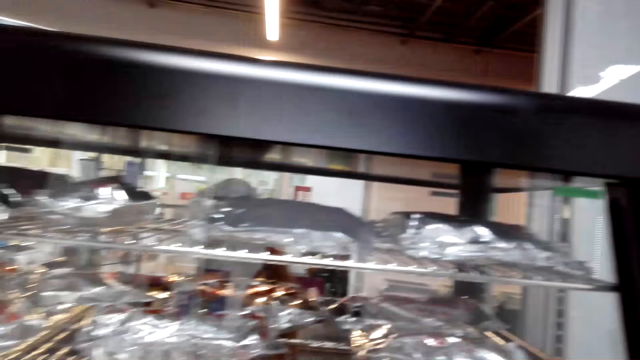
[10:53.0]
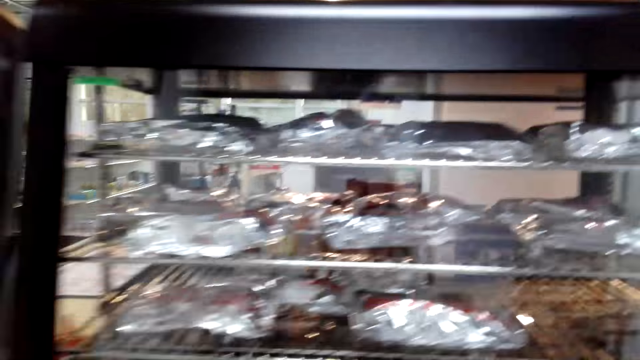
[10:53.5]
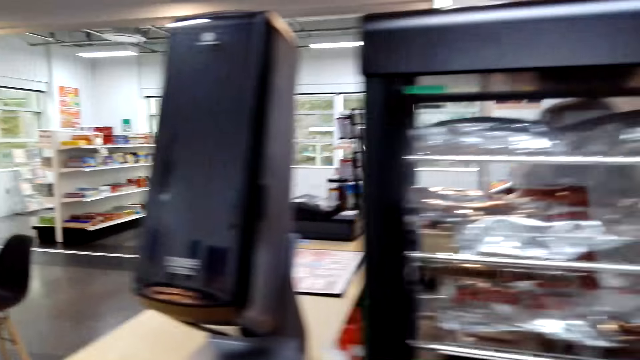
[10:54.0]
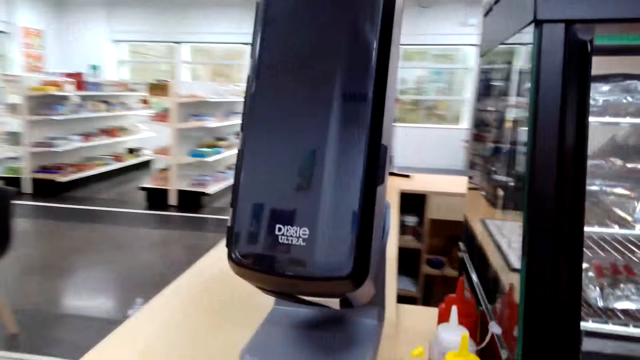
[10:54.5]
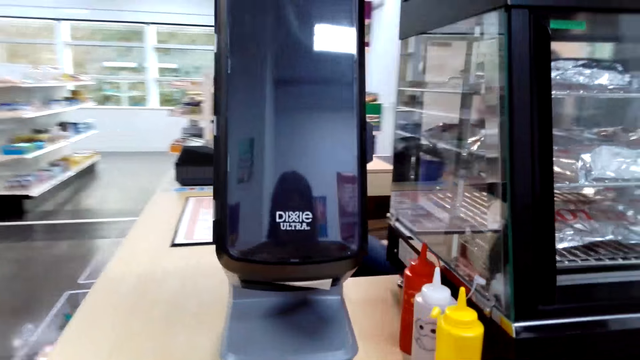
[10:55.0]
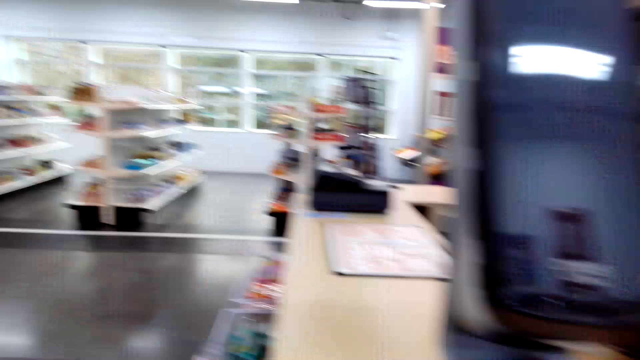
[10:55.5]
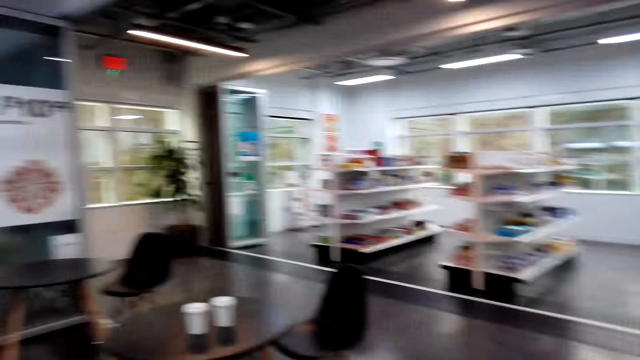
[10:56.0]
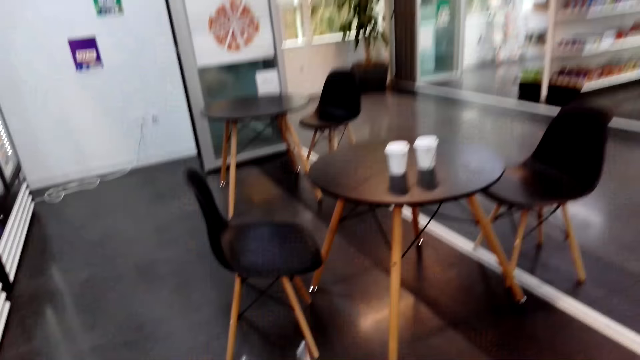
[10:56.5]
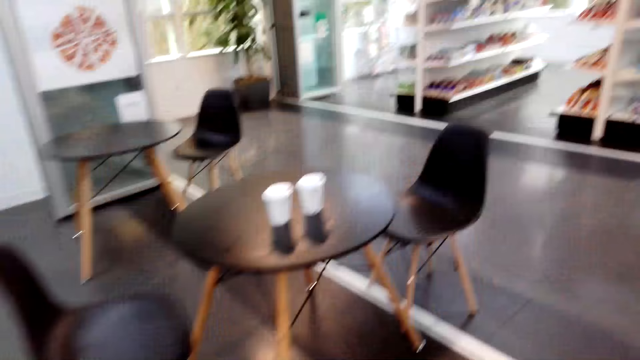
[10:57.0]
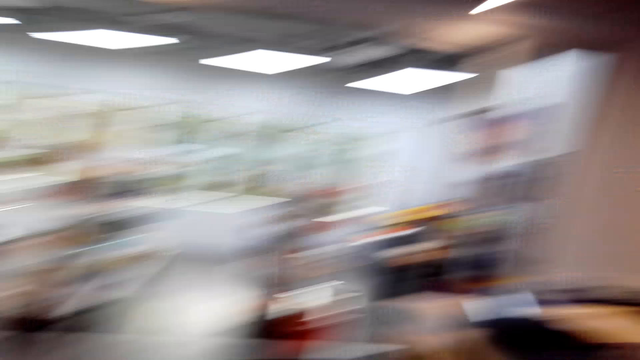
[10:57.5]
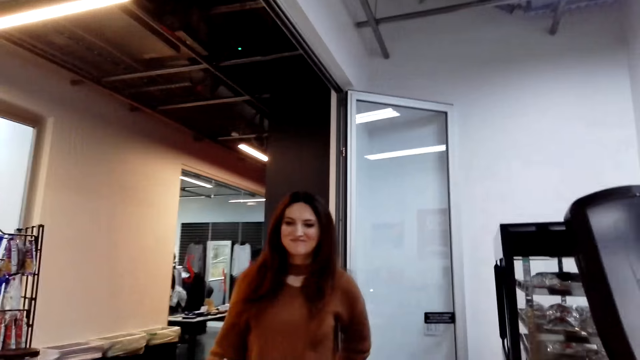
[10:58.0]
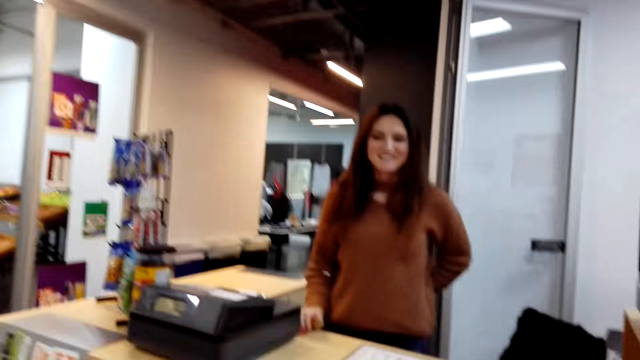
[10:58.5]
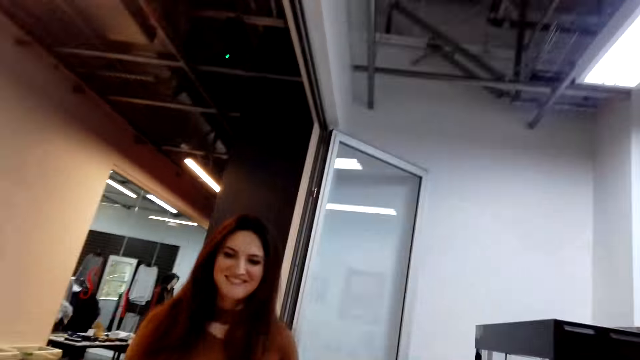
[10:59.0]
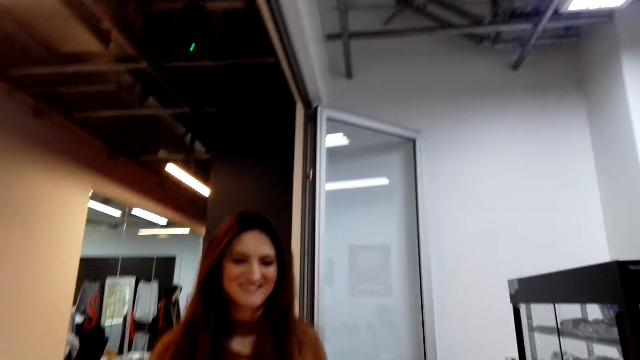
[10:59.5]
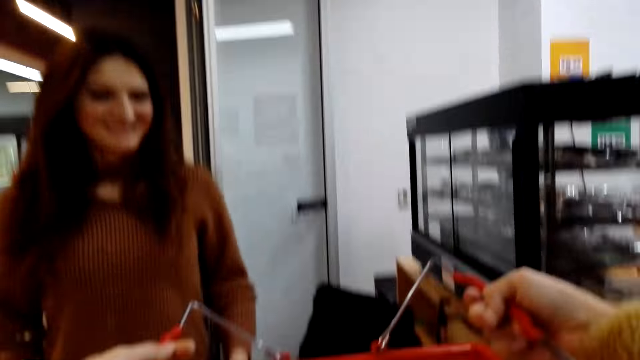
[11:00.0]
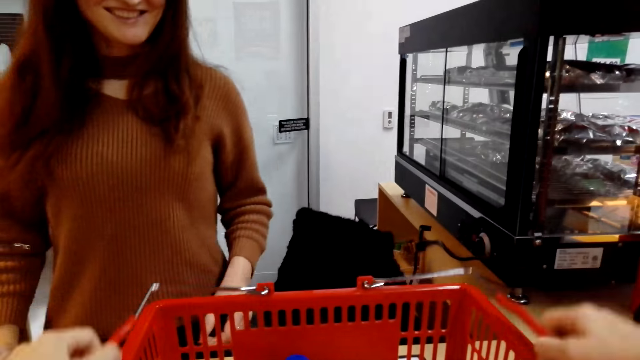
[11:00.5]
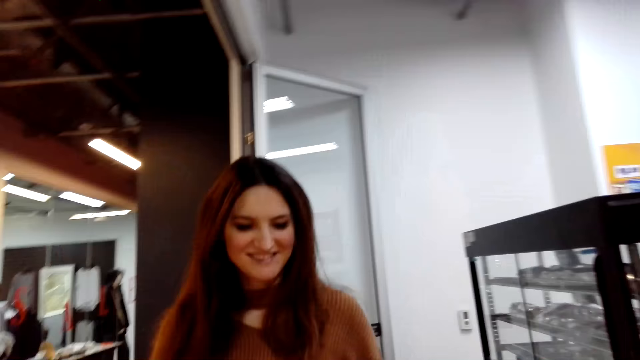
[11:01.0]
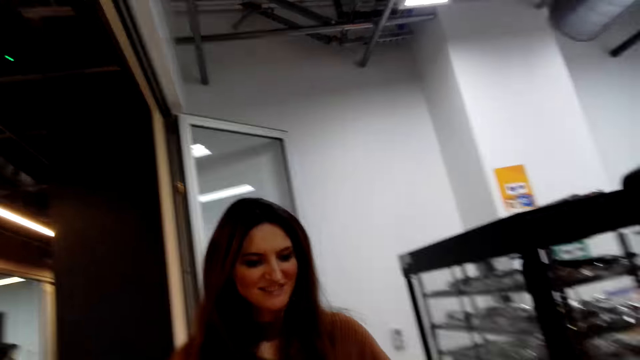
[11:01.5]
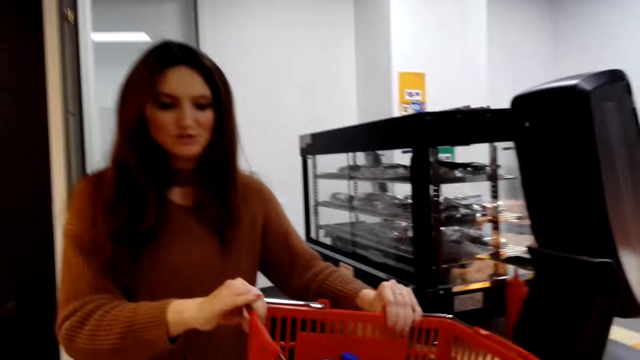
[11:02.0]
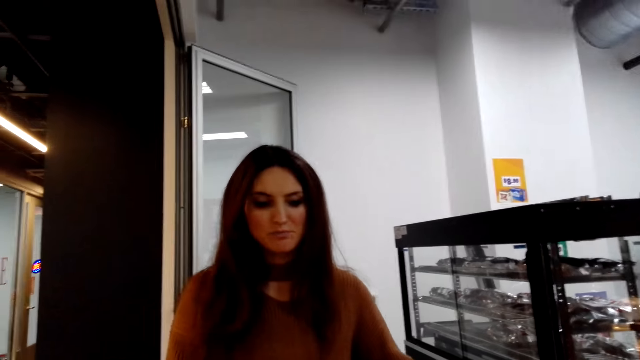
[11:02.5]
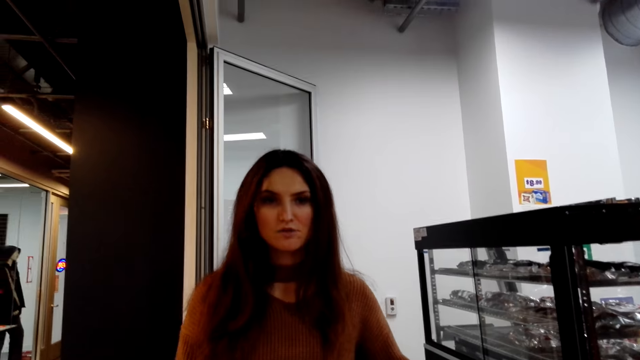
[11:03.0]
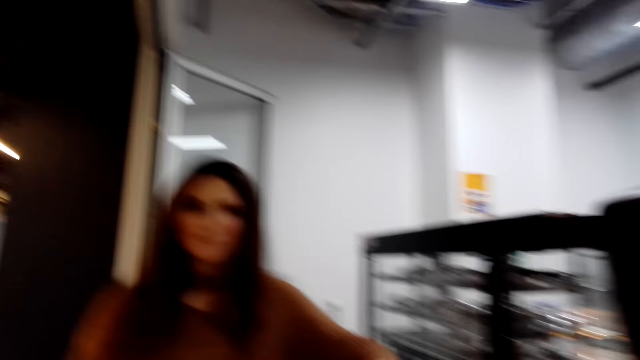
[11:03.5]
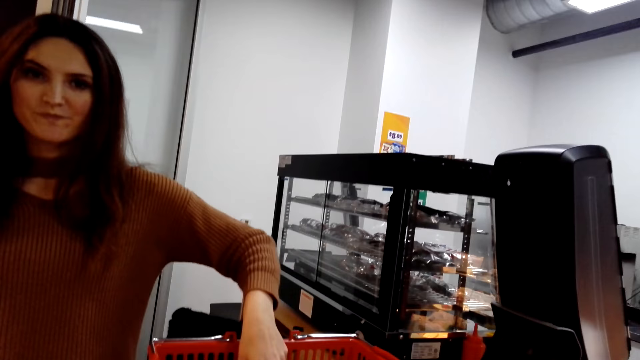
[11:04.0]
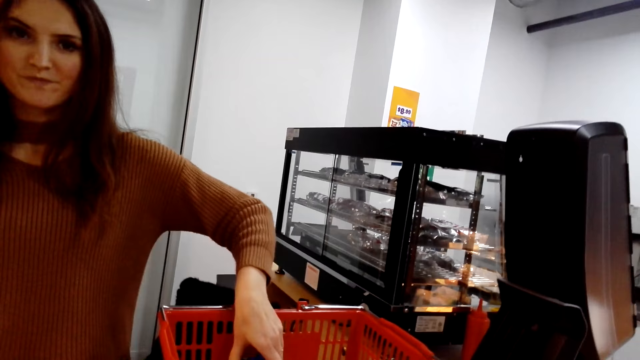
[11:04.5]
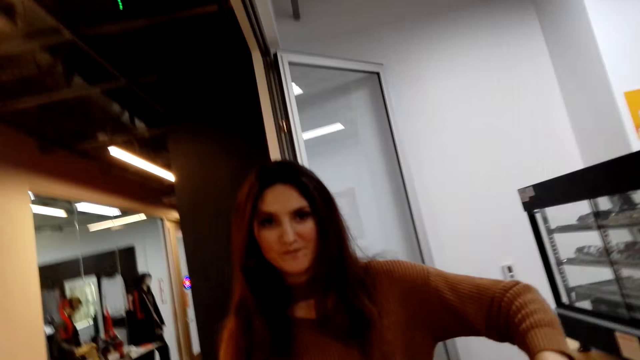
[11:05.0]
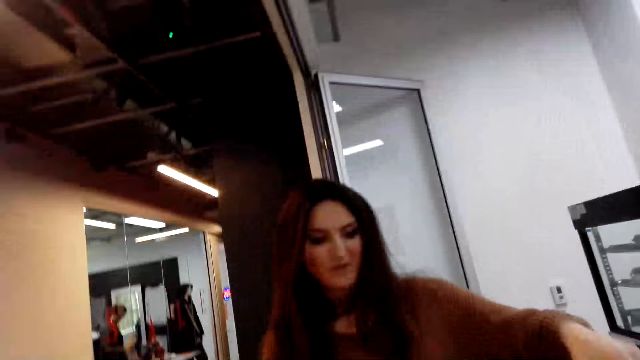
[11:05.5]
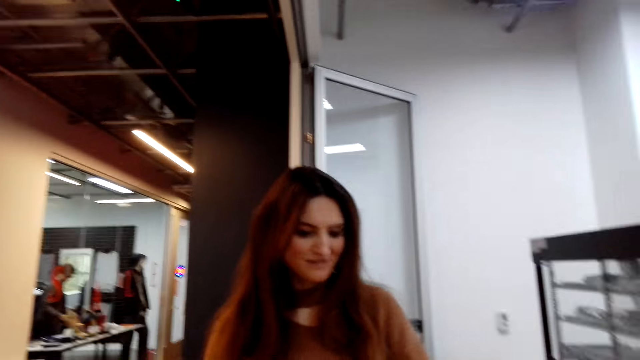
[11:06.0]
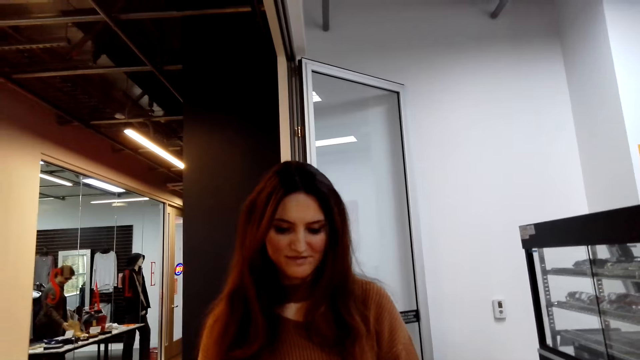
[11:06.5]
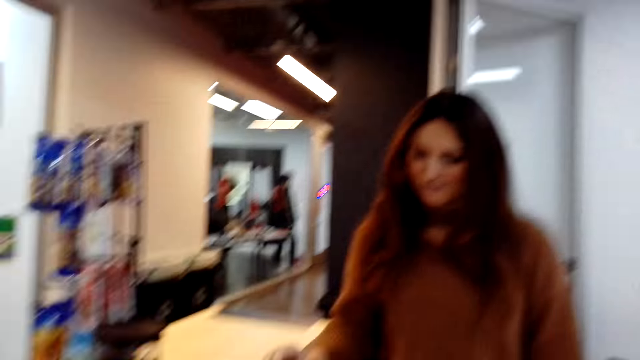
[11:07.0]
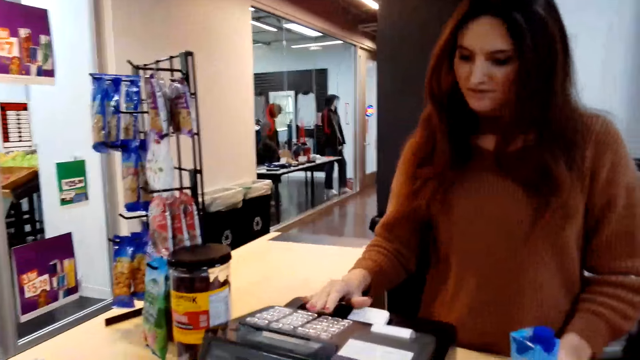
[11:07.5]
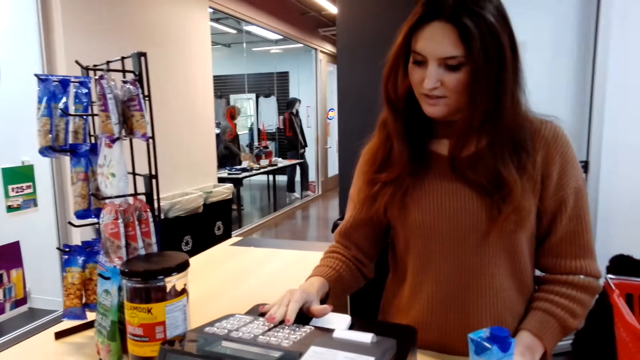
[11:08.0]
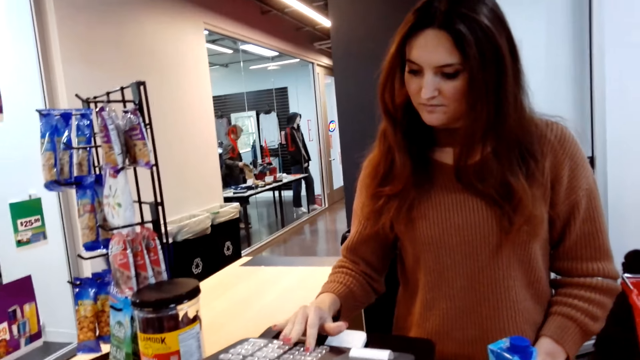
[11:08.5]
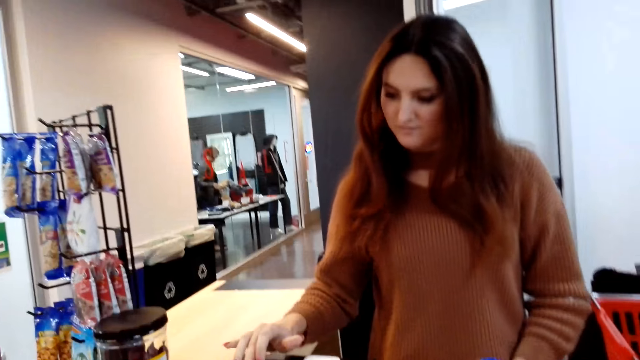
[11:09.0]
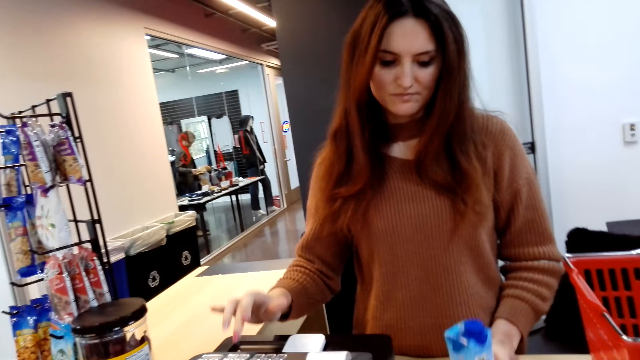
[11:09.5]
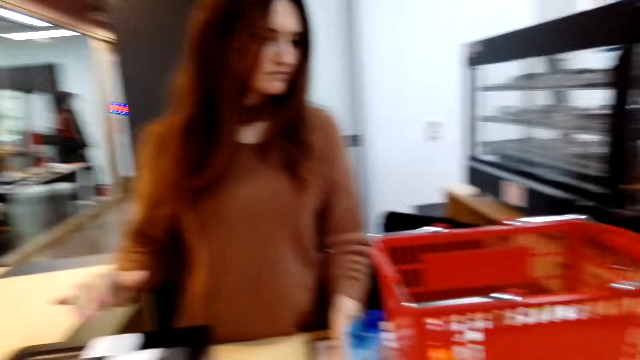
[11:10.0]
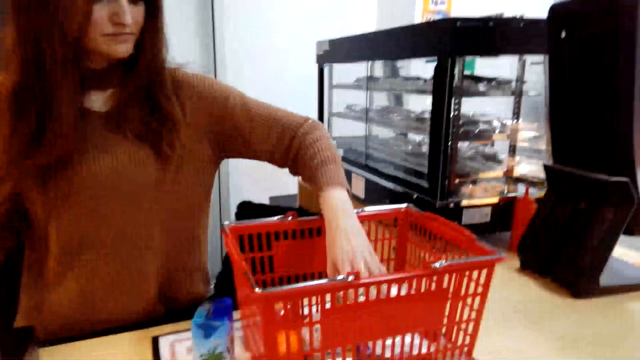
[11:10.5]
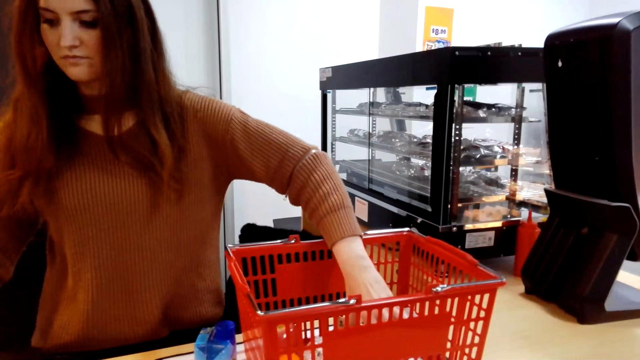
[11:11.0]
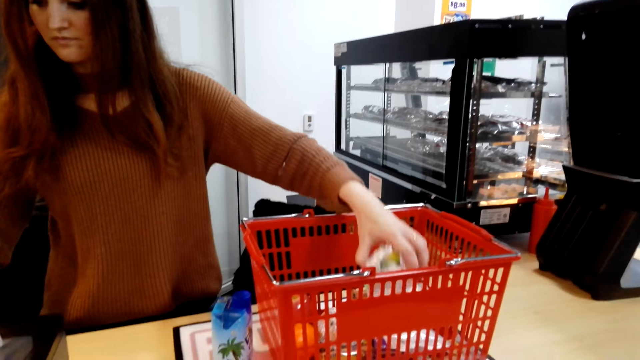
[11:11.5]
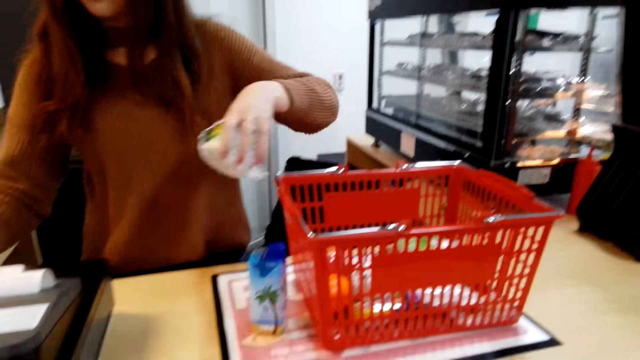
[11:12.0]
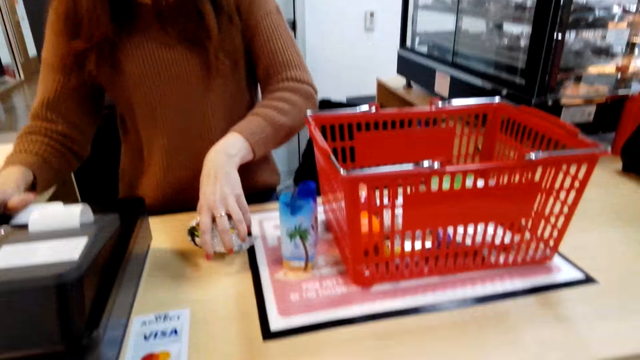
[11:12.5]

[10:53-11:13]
The camera wearer walks to the counter. They put the tray bucket on the counter top. The woman cashier picks the tray bucket. The woman cashier picks something from the tray bucket. The woman cashier calculates the items with a calculator. The woman cashier scans the good. The woman cashier picks something from the tray bucket.
